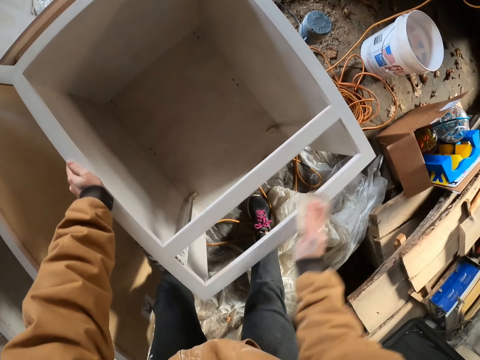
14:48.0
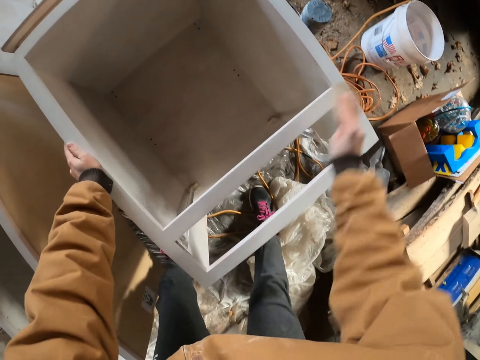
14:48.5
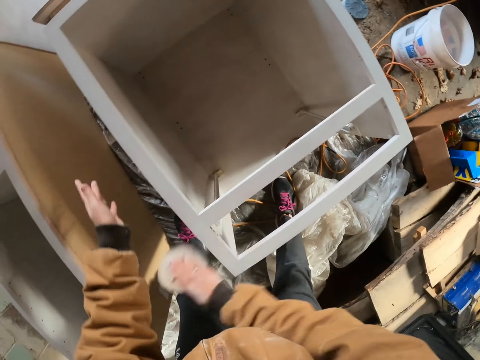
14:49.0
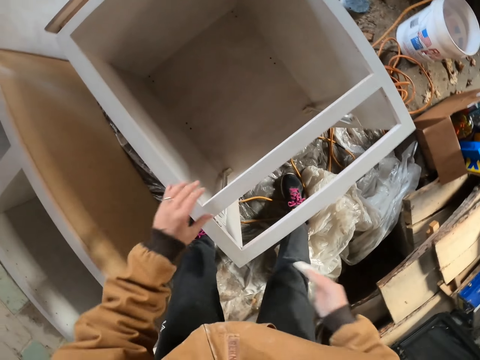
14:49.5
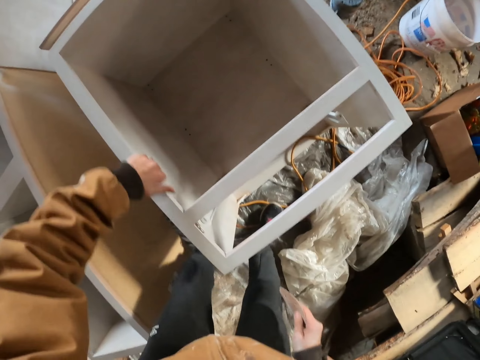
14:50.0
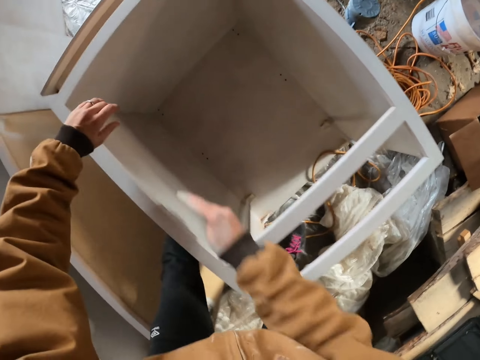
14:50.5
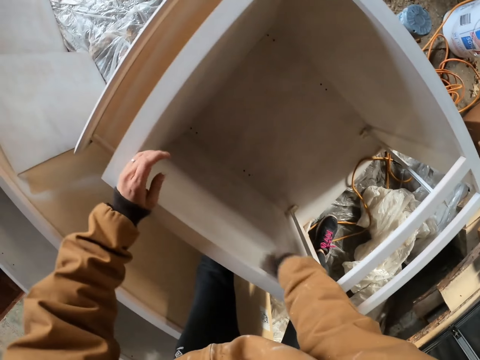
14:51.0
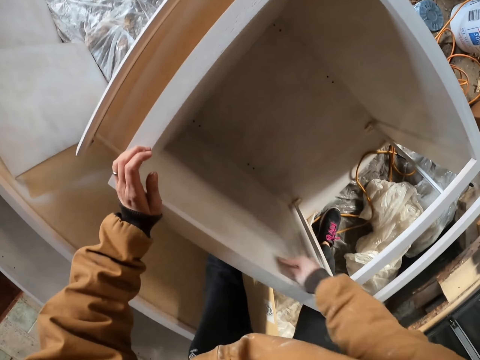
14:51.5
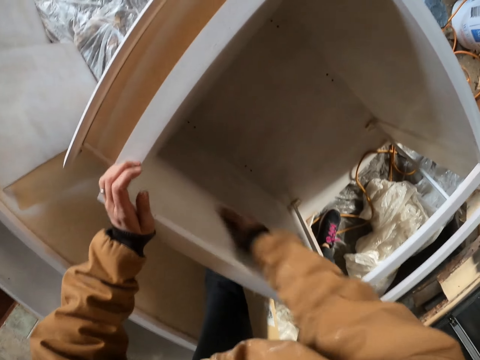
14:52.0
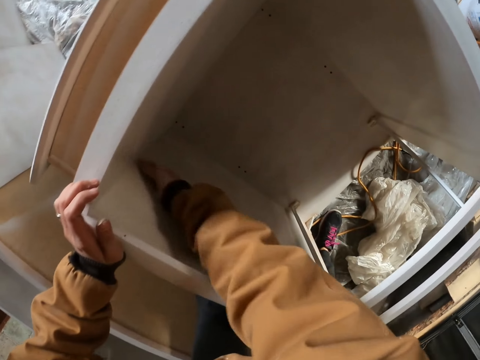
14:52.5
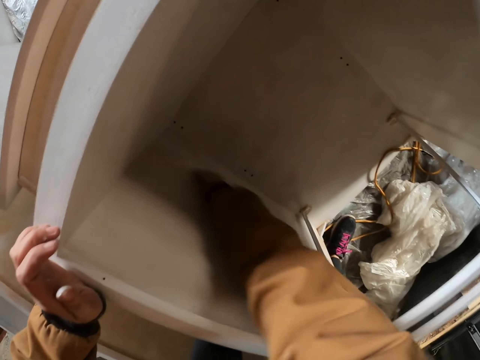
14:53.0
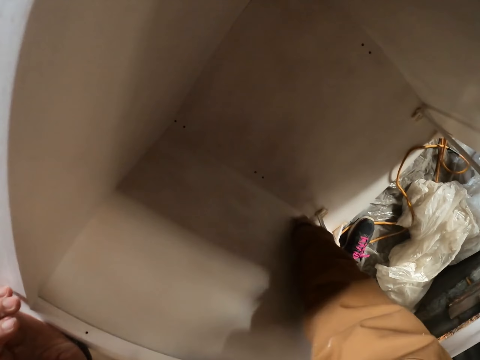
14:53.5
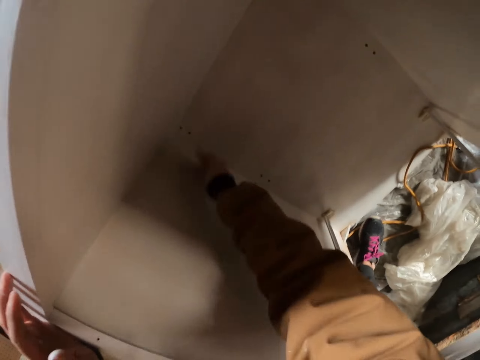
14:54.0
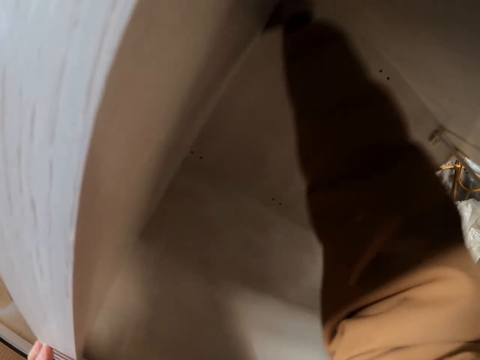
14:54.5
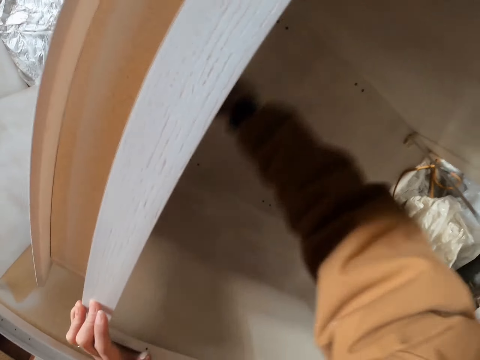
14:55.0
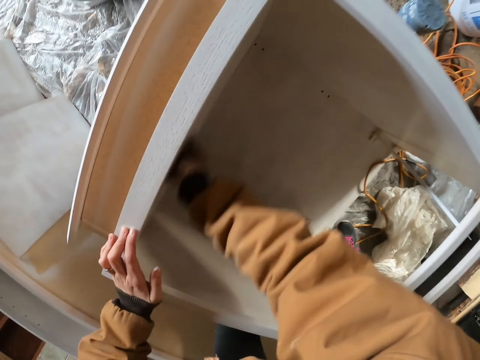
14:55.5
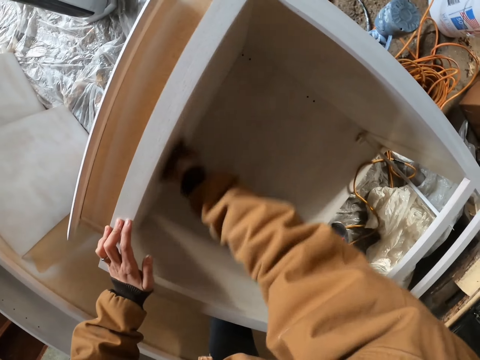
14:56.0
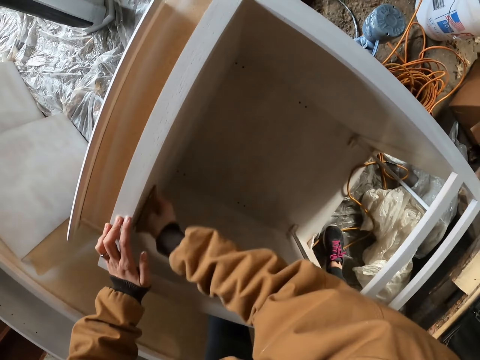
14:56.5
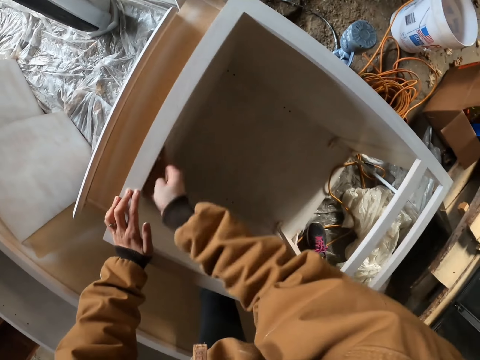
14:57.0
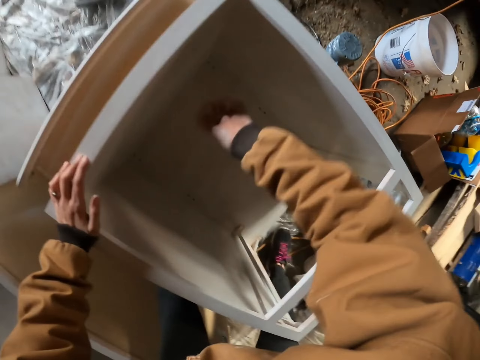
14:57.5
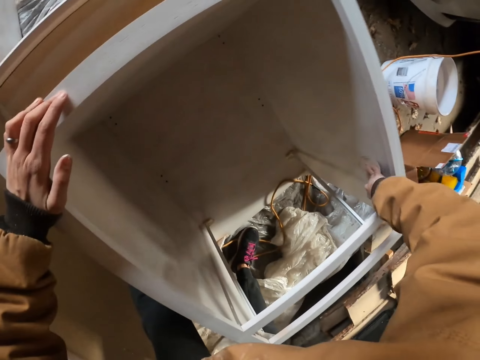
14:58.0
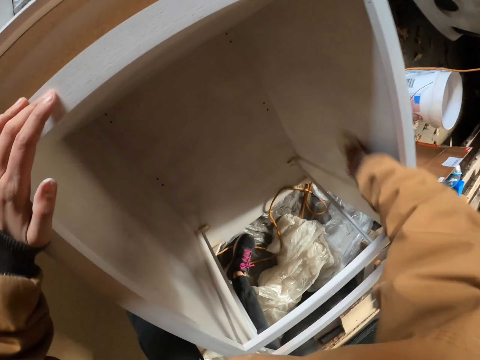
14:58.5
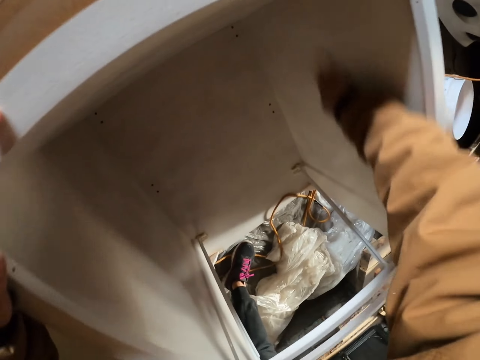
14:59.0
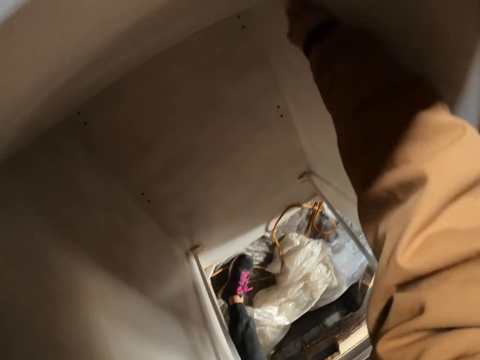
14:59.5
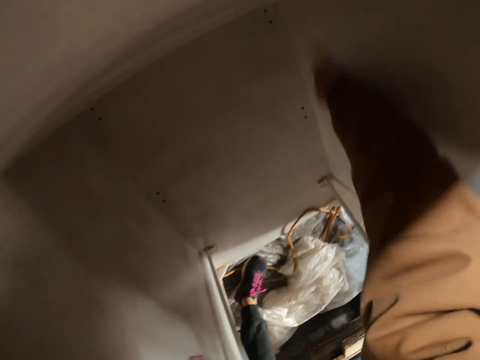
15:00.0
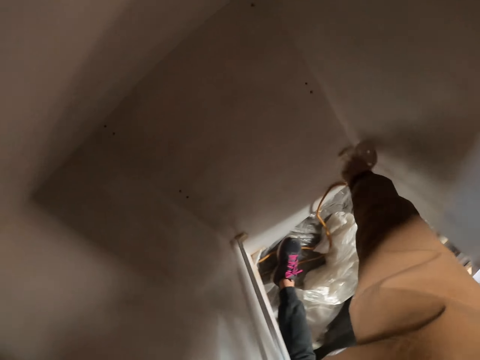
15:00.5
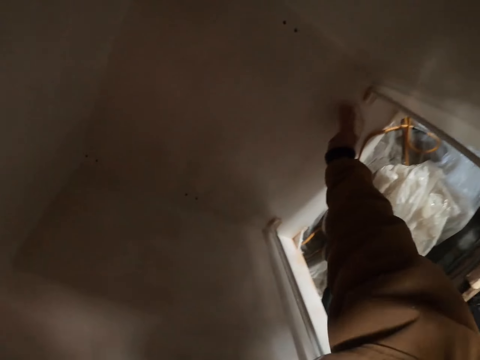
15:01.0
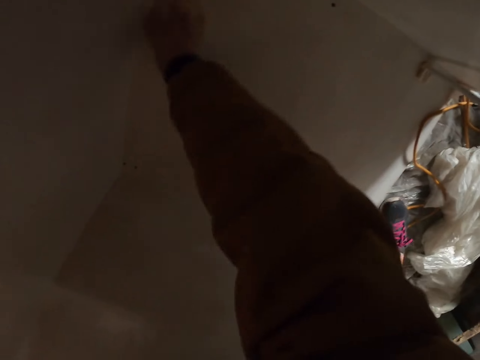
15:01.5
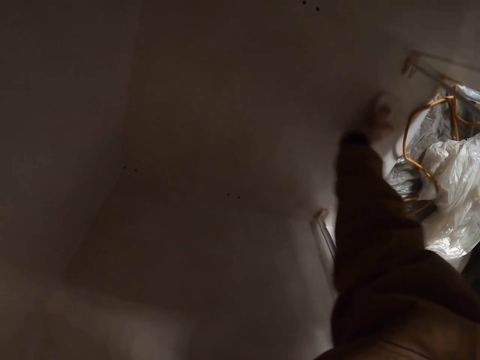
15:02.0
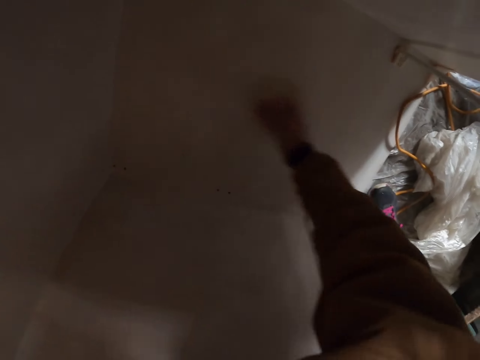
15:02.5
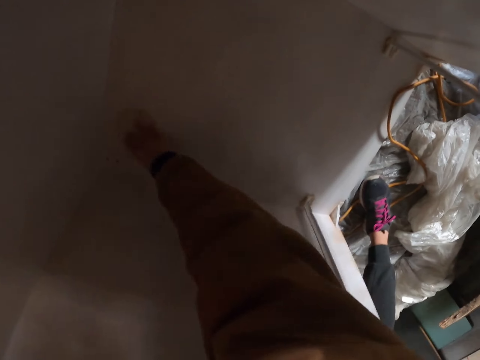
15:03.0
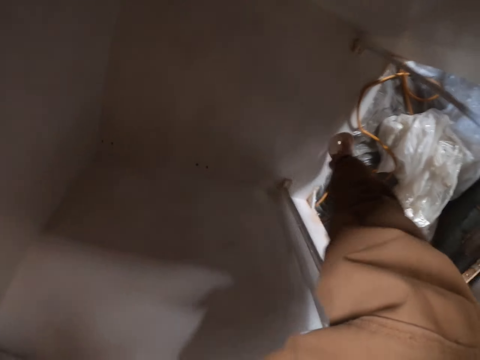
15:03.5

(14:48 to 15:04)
The camera wearer wipes the box using a sponge in his right hand. He moves his left hand. He smoothens the furniture. He places his left hand on the box. He wipes the box using the sponge in his right hand.

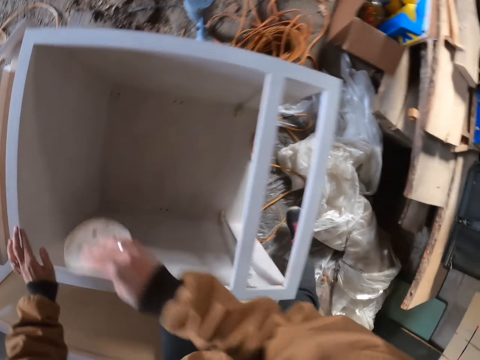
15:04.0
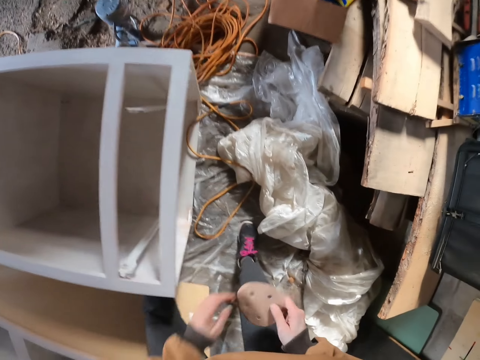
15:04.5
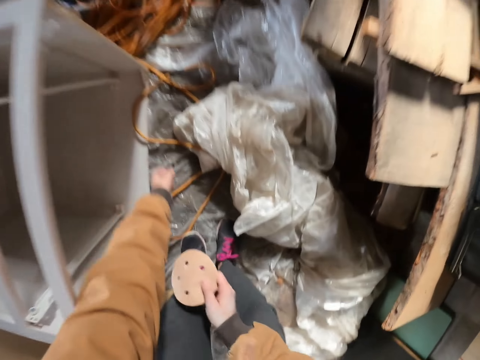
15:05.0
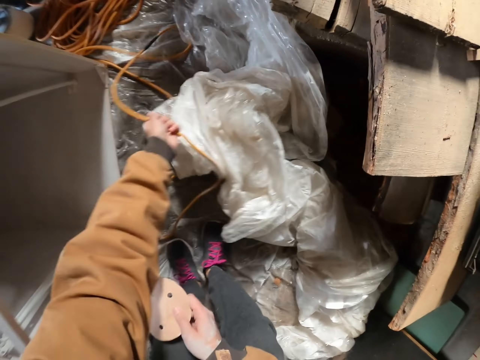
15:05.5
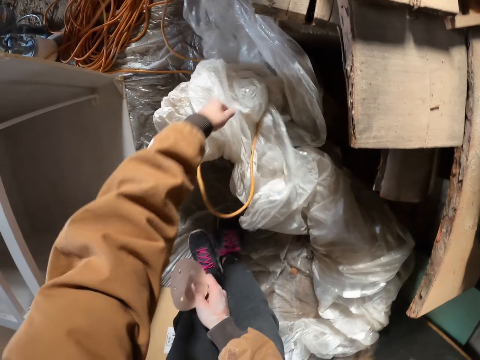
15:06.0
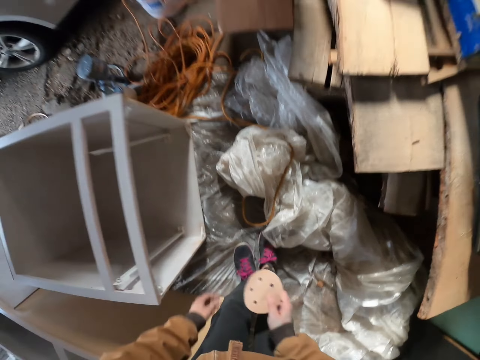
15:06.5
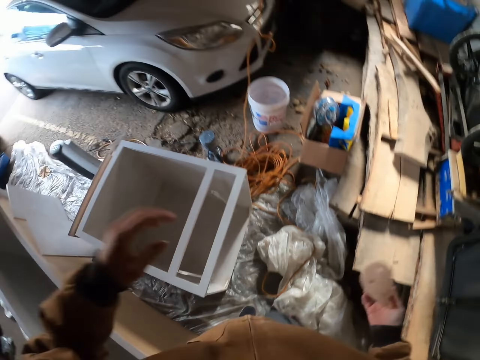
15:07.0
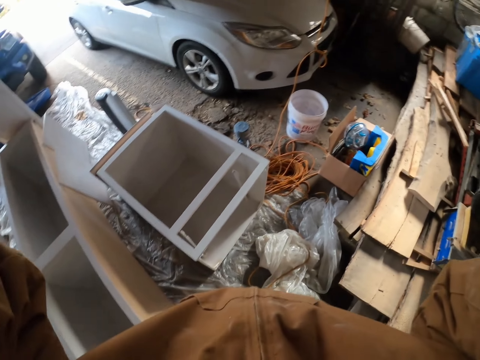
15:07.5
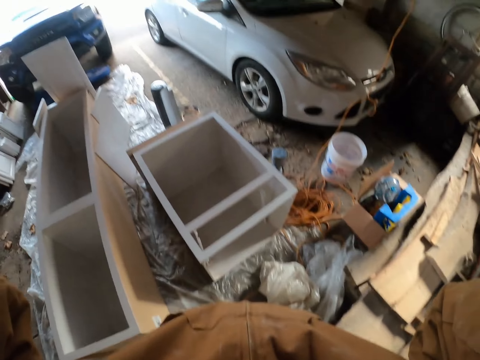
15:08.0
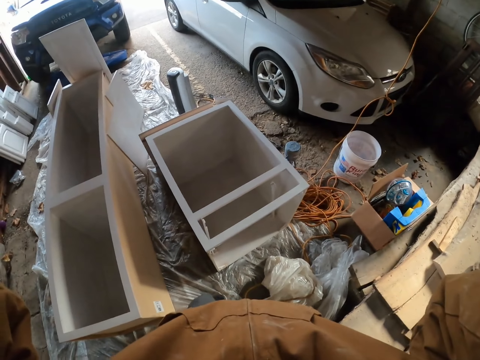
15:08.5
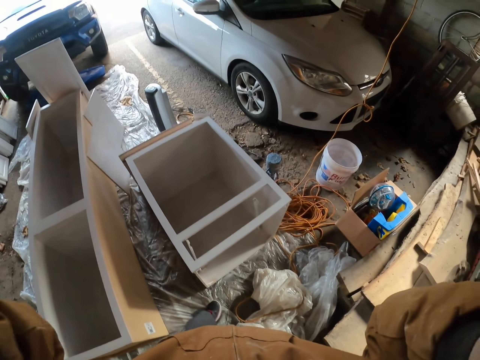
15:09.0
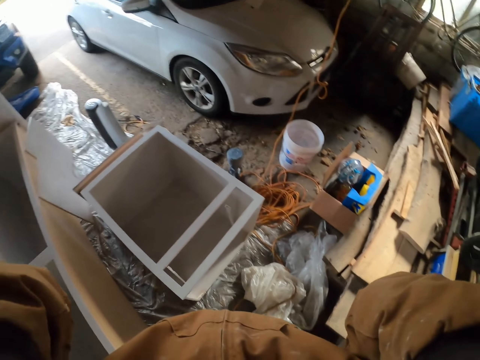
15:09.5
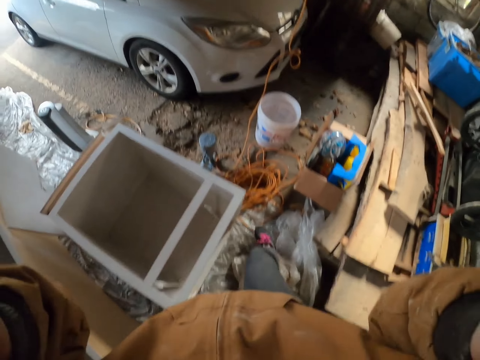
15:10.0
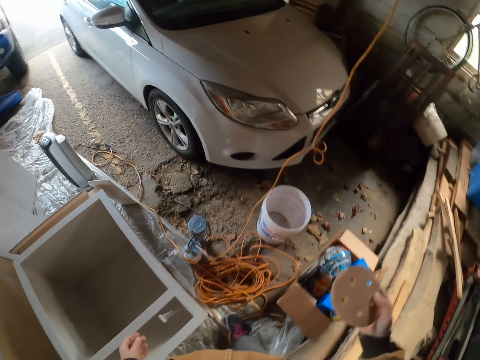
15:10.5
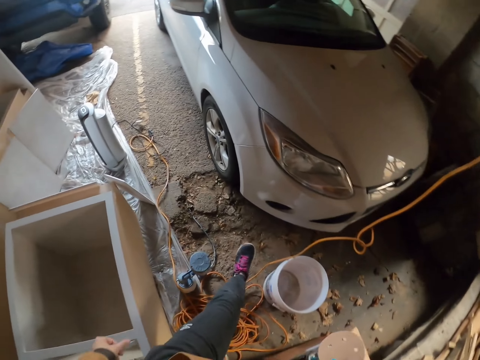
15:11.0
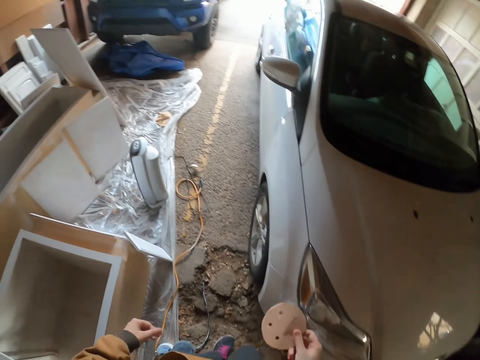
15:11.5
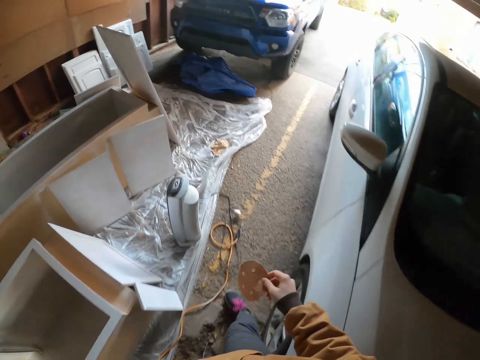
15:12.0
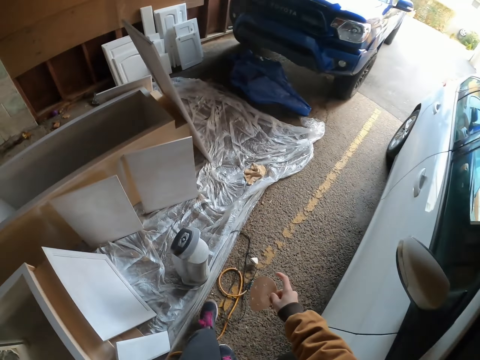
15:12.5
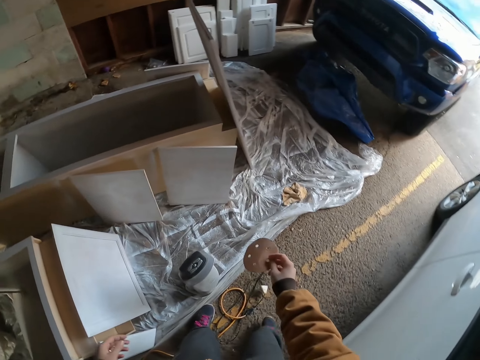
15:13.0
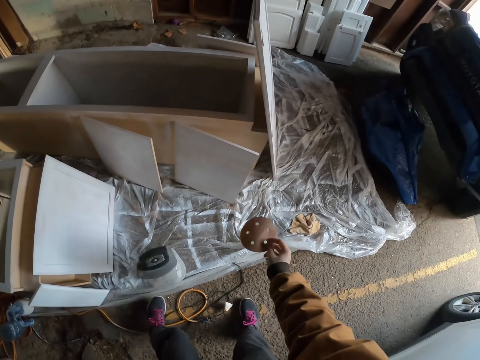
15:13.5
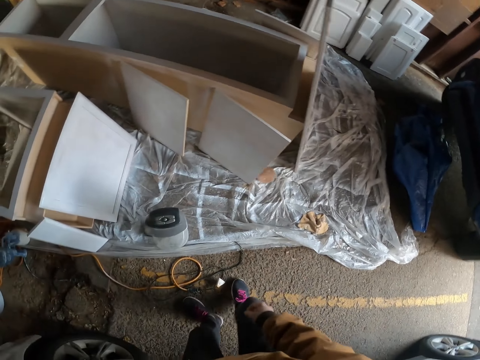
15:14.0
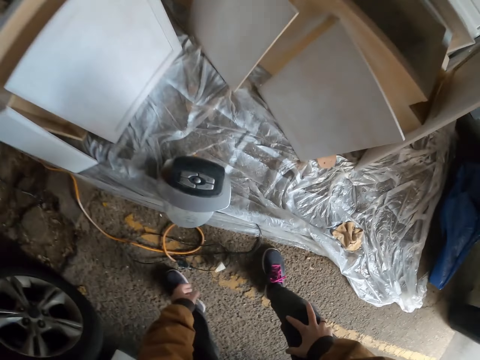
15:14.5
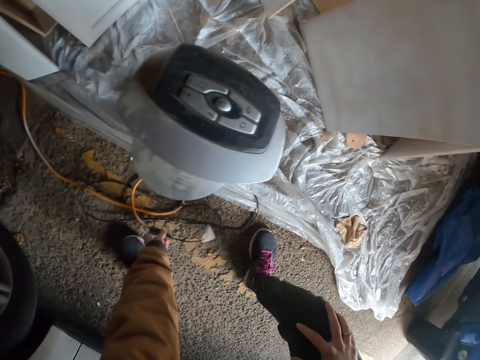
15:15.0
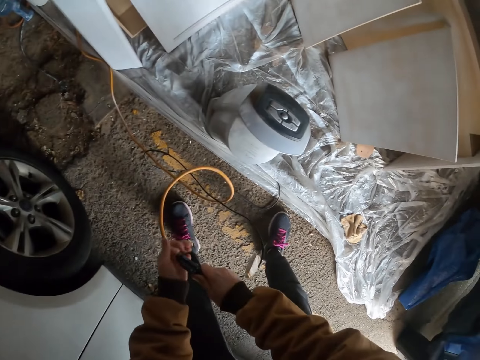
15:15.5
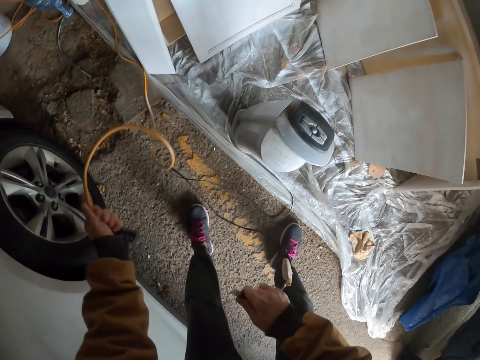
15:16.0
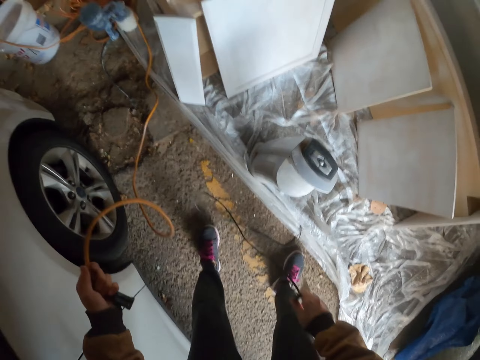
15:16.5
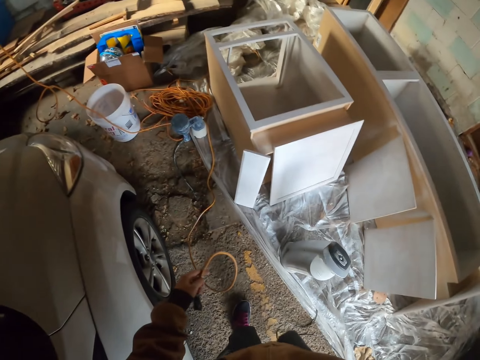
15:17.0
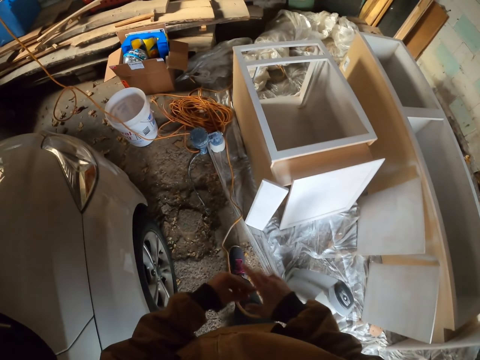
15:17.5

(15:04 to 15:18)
The camera wearer removes the hand. They pick a pipe or cable with the left hand and drop the cable. They lift their hands and adjust the camera. They walk forward. They drop the sponge on the floor with the right hand. They pick a wire with the left hand and separate the wire with both hands. They drop the cable.
